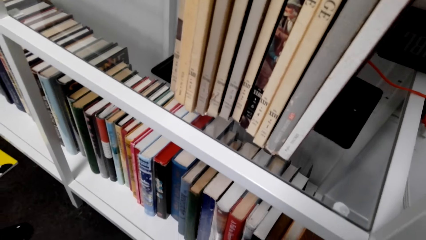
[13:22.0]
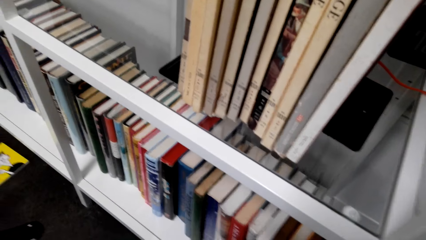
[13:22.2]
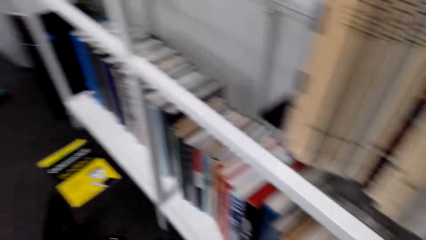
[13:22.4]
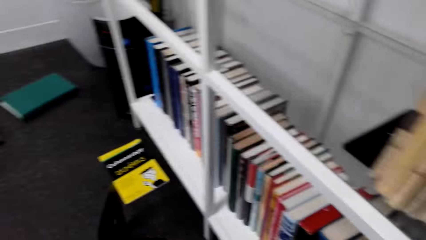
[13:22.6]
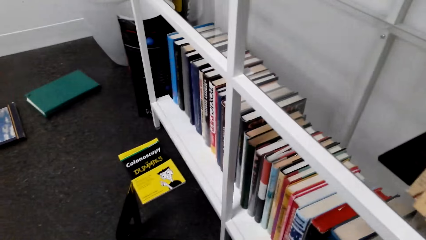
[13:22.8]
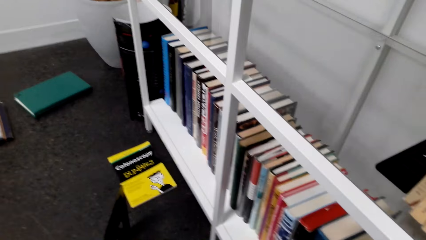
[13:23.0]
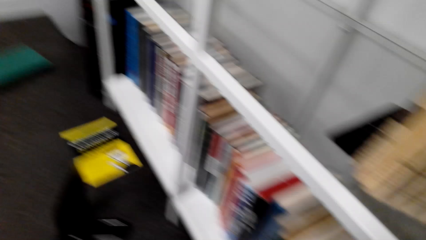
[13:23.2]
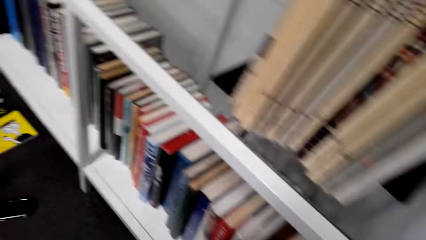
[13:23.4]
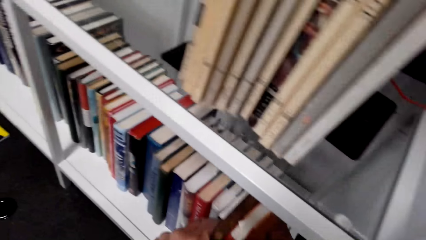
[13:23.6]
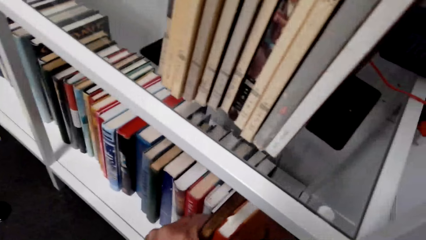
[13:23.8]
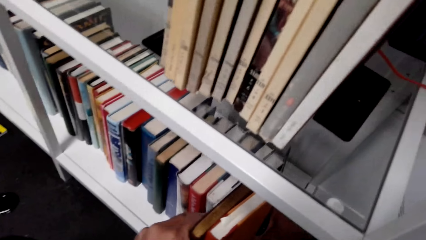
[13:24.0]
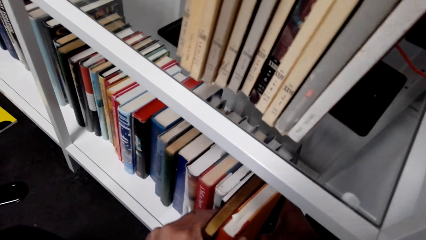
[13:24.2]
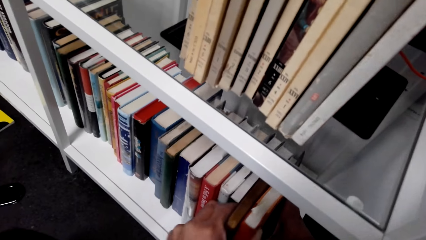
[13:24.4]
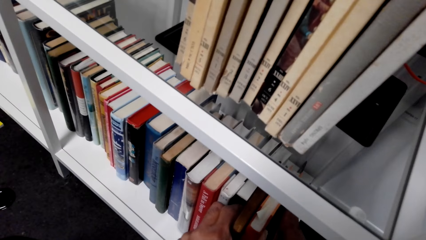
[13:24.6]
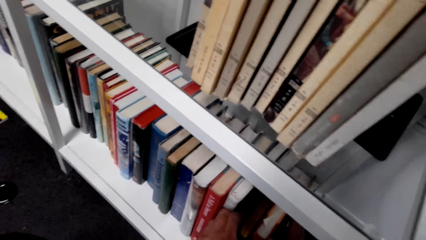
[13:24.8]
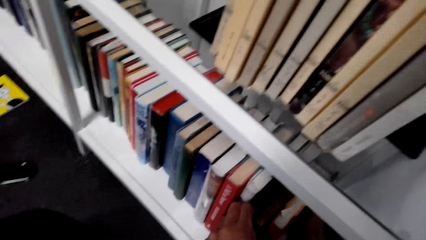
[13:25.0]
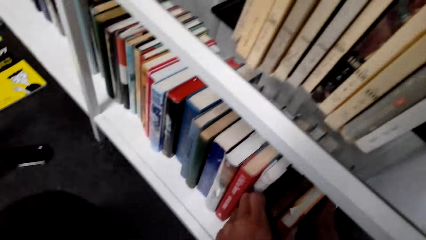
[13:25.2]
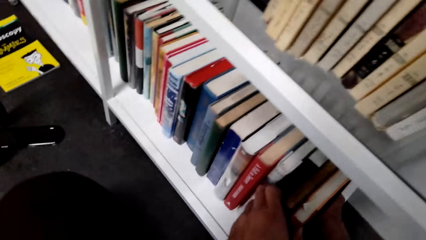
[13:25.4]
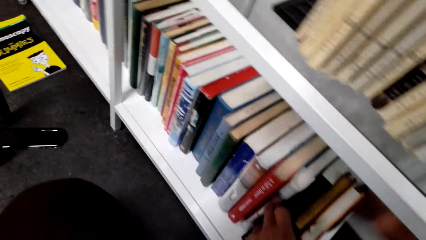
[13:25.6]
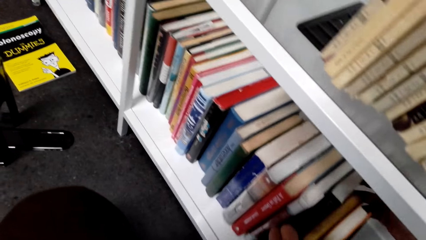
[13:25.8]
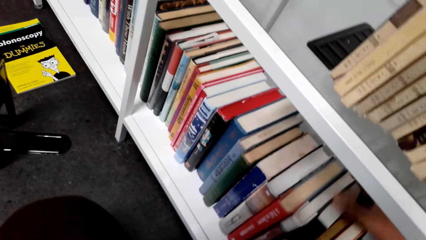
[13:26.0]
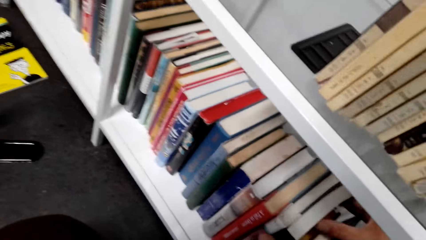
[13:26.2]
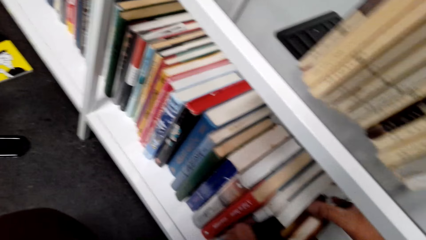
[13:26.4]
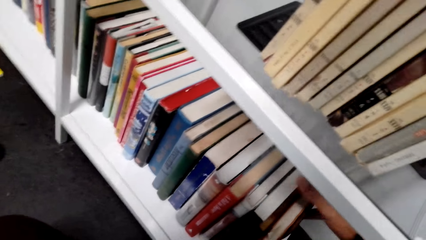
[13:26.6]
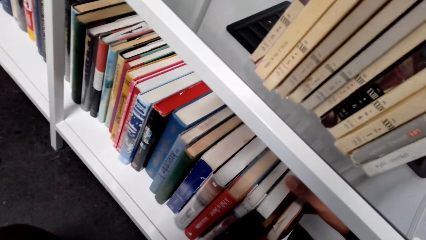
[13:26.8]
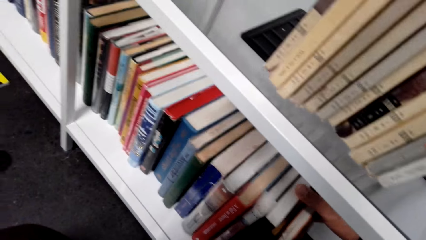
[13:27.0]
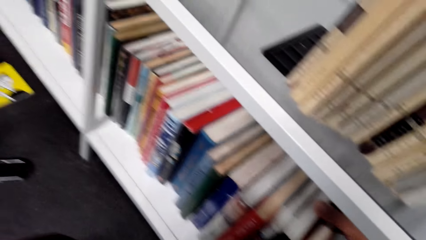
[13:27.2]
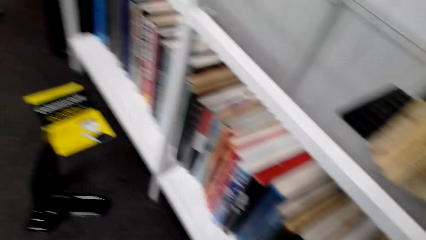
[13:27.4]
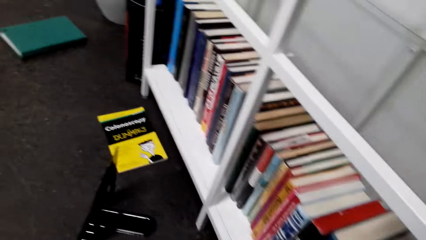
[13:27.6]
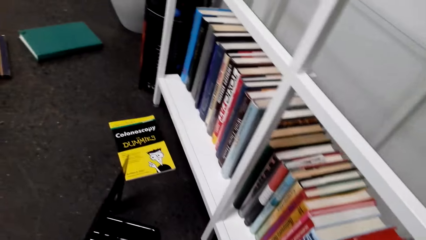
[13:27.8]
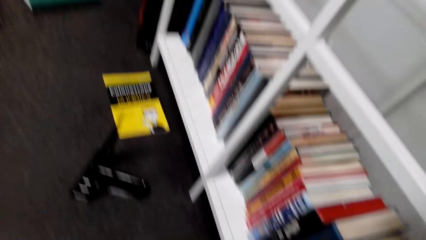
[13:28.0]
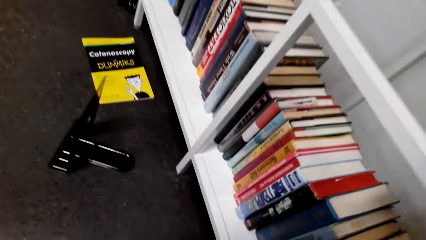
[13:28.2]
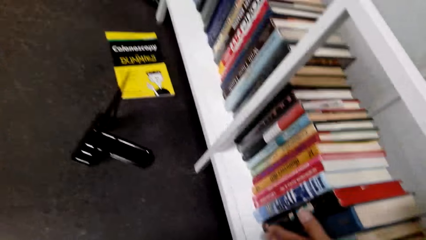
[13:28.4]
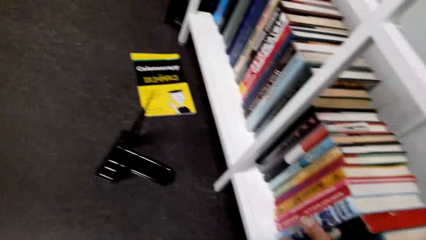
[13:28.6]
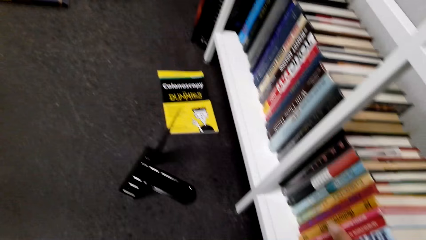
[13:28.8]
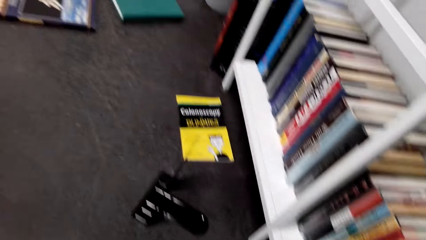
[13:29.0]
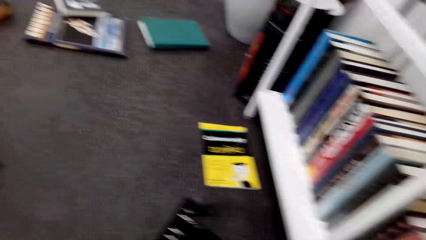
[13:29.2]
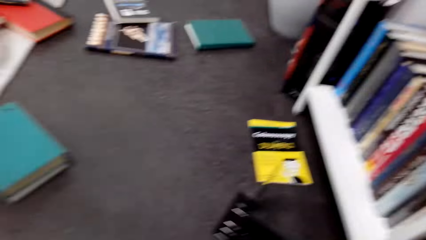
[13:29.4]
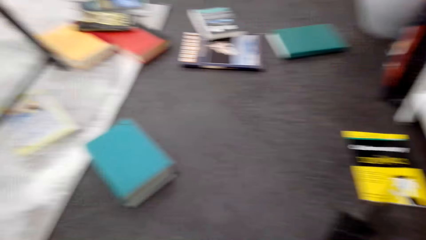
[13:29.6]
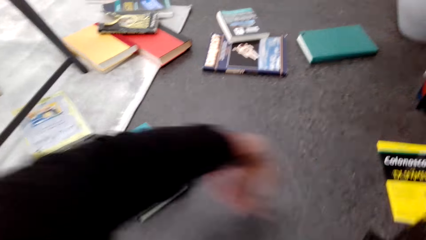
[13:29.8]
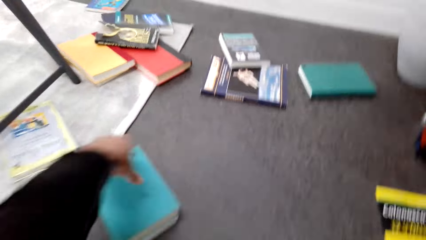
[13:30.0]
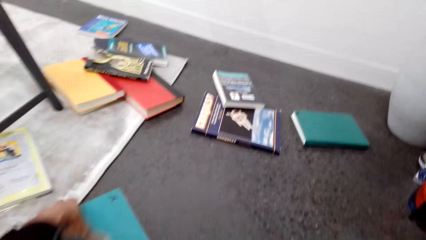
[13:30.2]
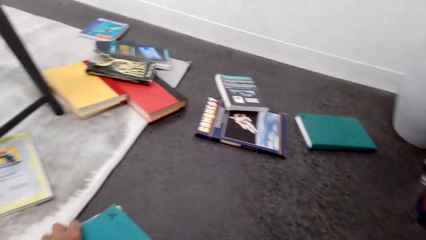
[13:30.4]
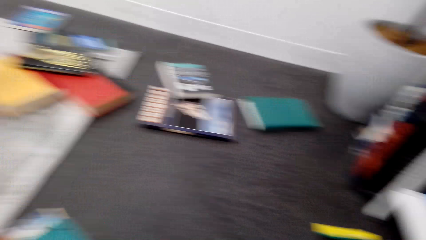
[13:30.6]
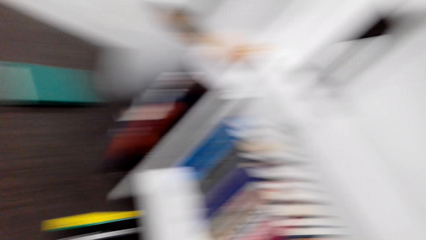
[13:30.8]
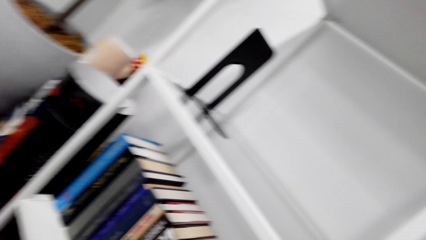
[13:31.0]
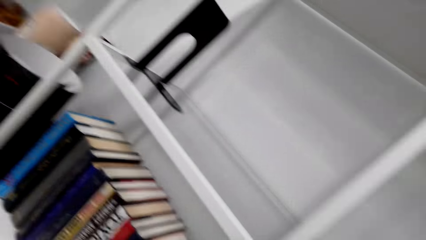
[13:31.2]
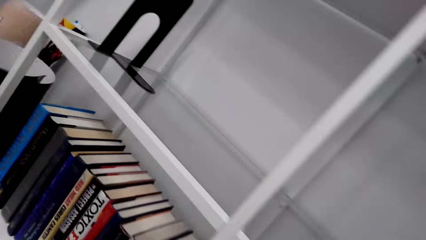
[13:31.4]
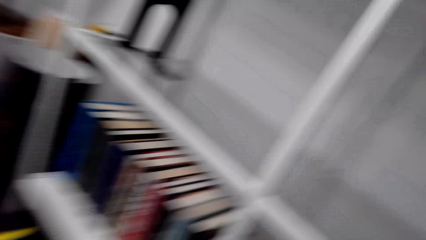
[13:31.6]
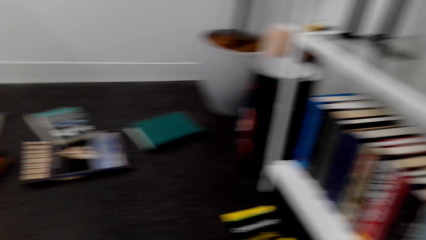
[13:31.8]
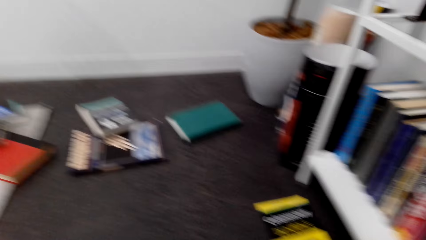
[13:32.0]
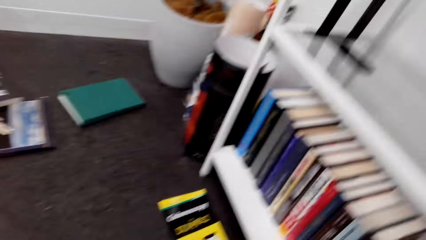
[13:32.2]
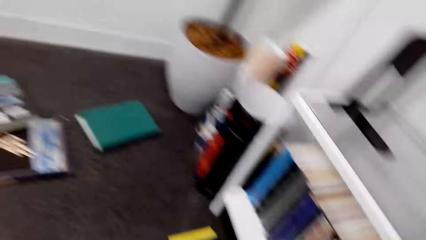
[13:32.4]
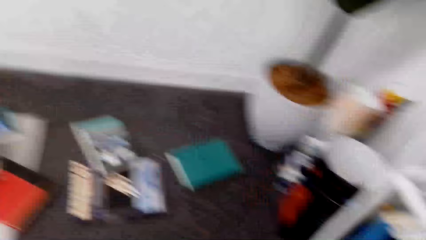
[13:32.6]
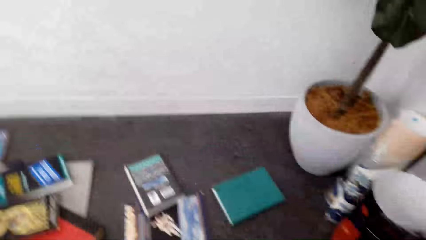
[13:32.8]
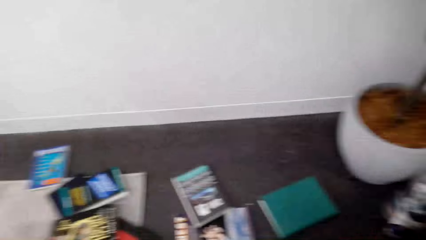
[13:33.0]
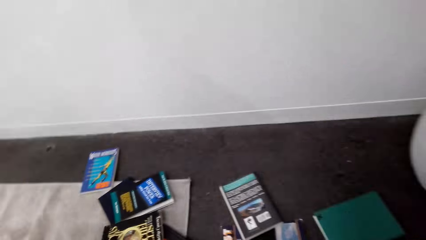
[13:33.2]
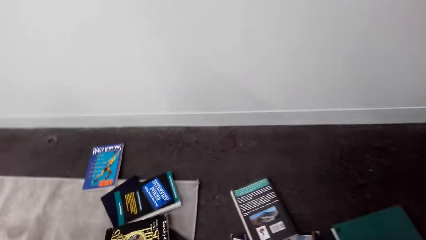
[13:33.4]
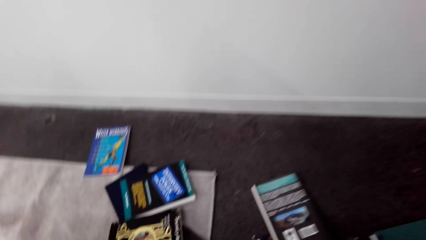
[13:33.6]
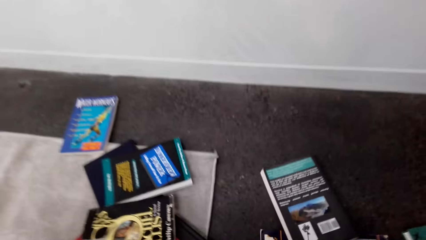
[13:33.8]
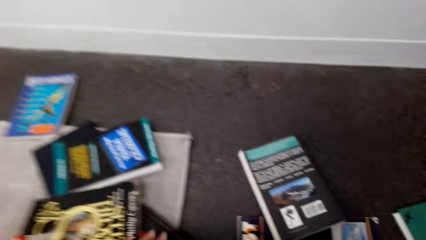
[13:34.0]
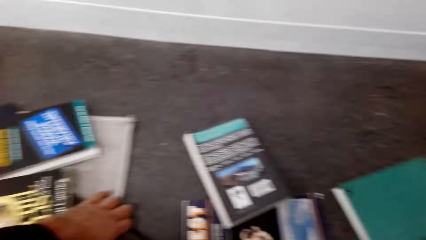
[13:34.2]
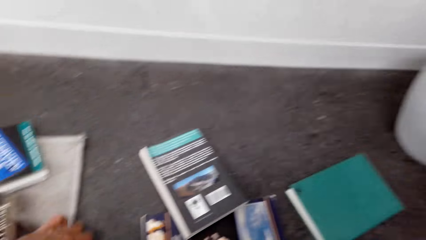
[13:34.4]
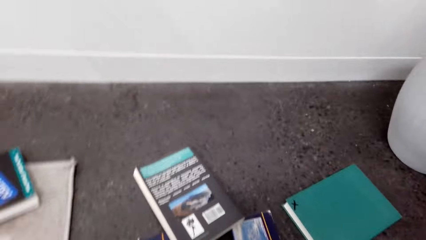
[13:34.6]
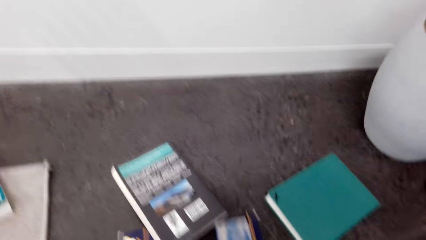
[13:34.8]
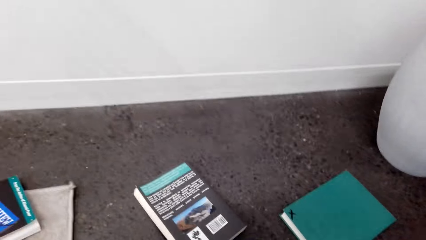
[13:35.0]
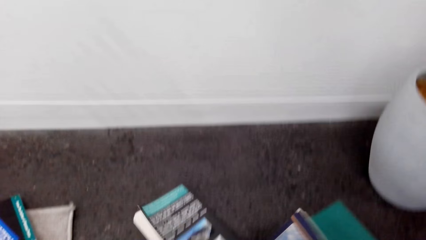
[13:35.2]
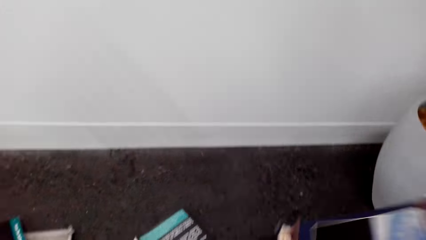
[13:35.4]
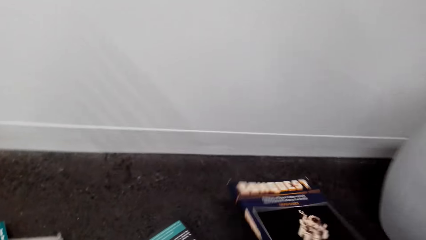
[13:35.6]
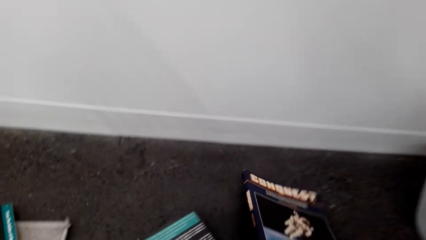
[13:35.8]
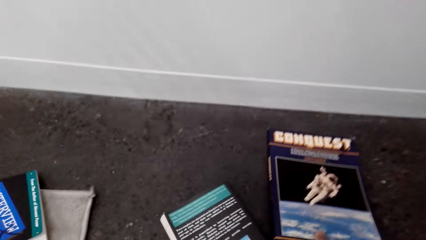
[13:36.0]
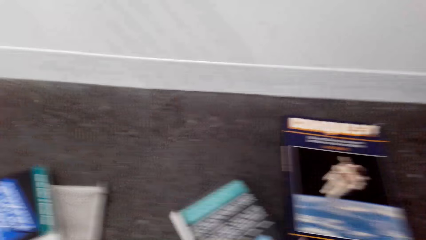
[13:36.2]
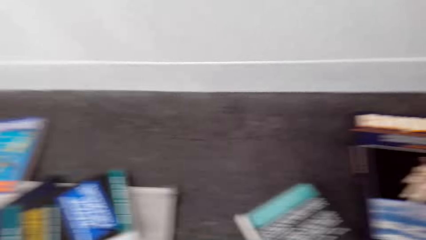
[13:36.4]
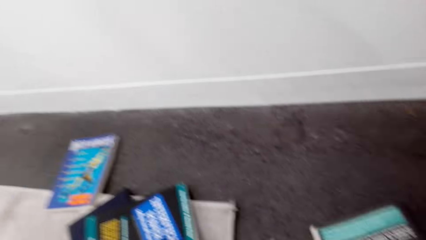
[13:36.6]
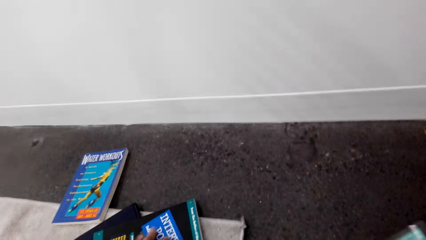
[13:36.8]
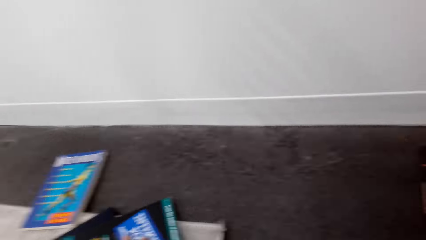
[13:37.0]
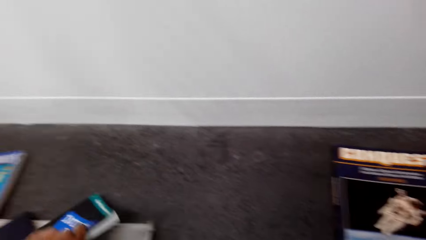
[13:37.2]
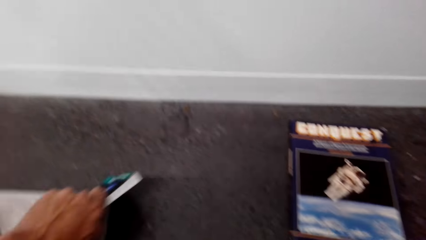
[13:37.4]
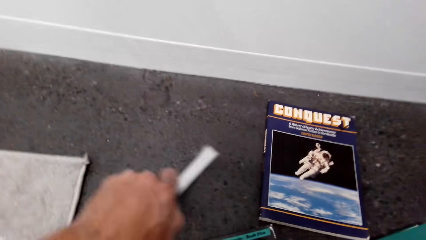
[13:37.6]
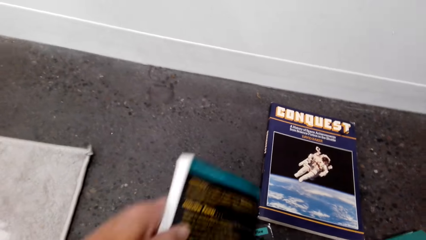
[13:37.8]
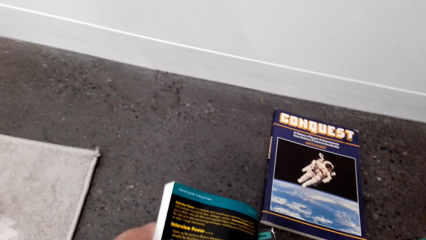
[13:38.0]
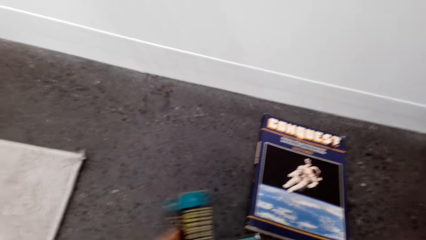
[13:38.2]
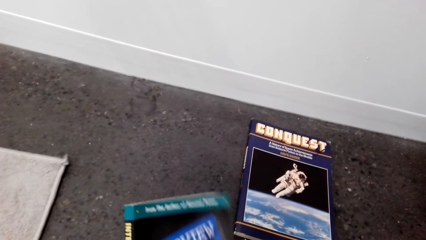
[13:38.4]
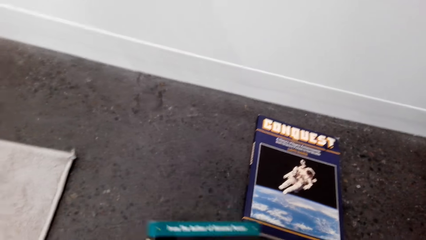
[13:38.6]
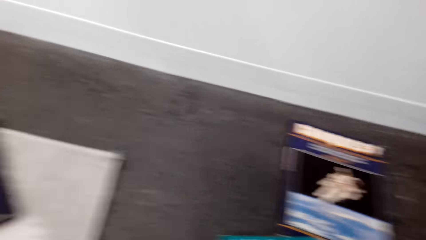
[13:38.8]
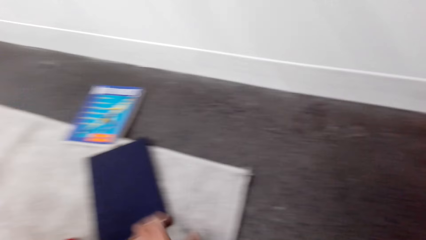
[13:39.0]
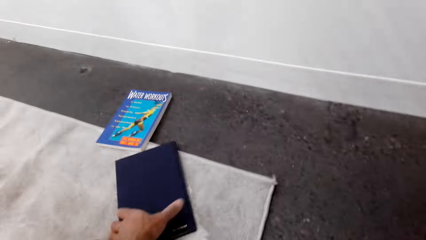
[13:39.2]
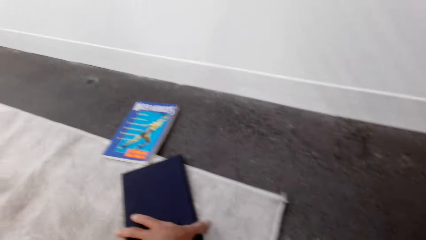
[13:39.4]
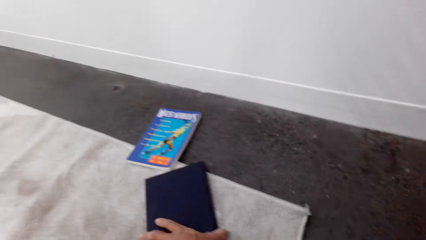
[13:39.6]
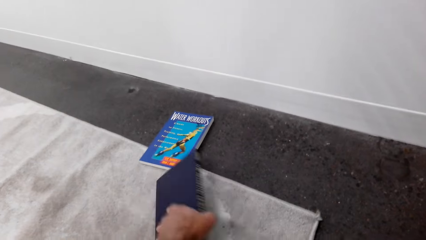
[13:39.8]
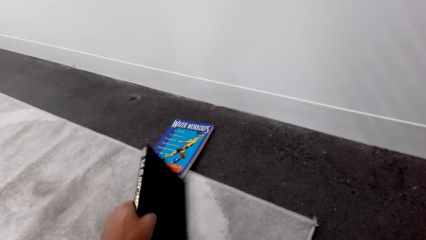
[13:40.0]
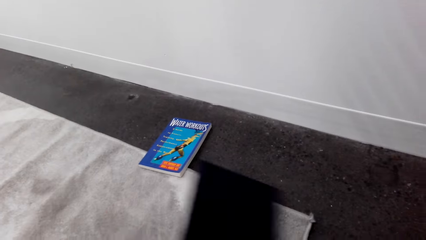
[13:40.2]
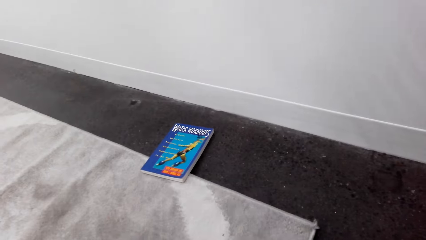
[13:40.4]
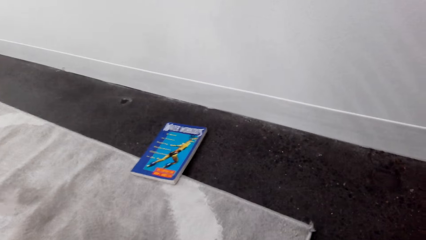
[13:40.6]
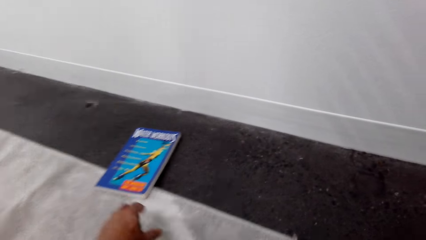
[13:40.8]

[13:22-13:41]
The camera wearer arranges books on the shelf. They pick the books. They arrange the books.
